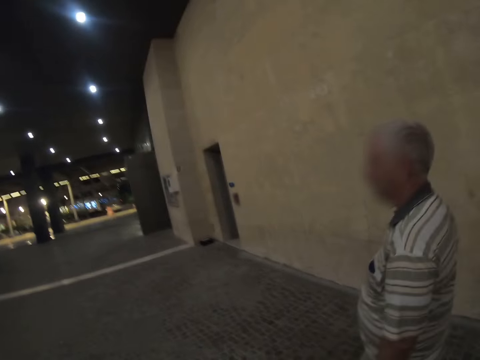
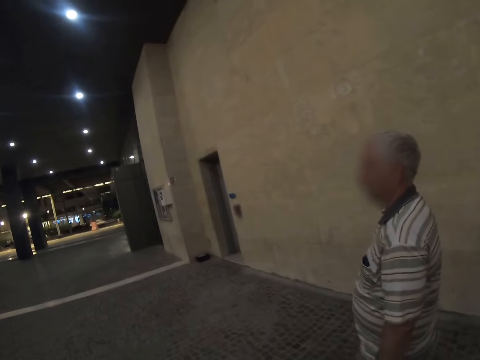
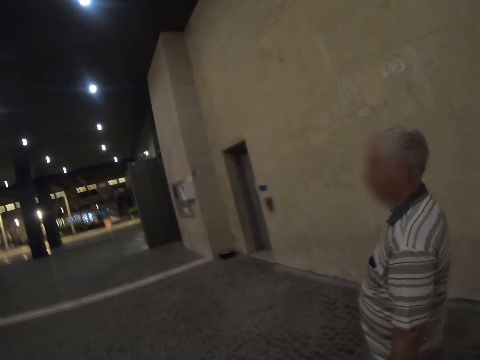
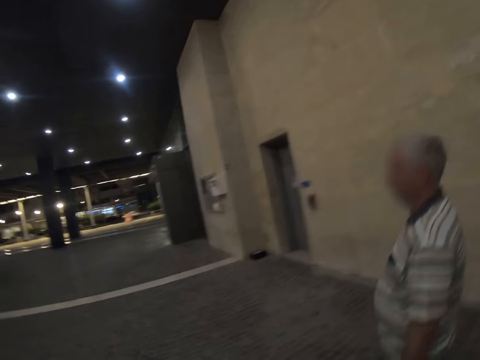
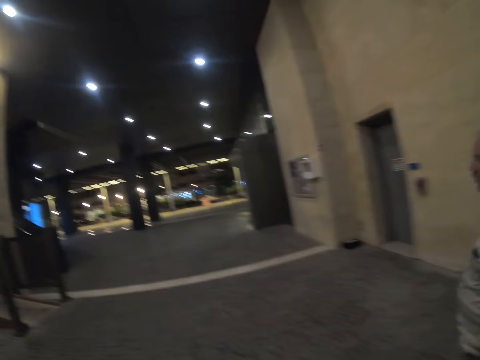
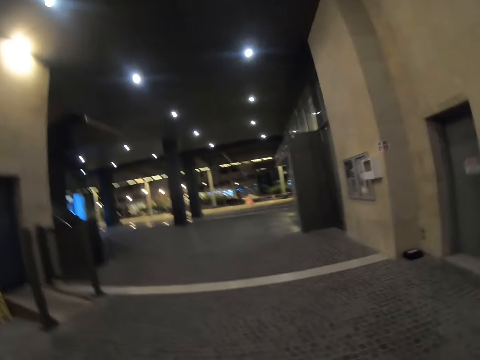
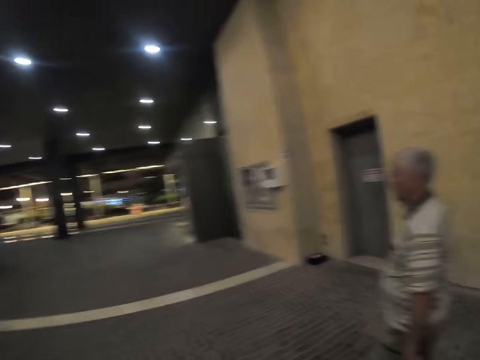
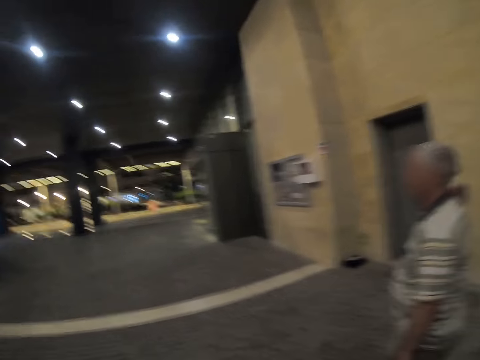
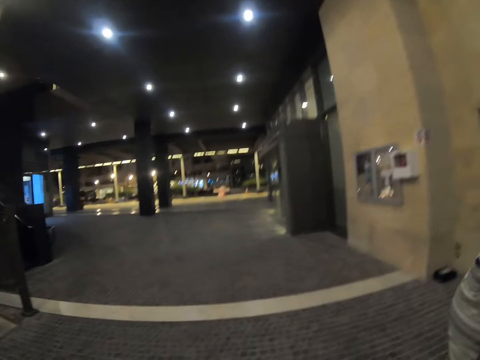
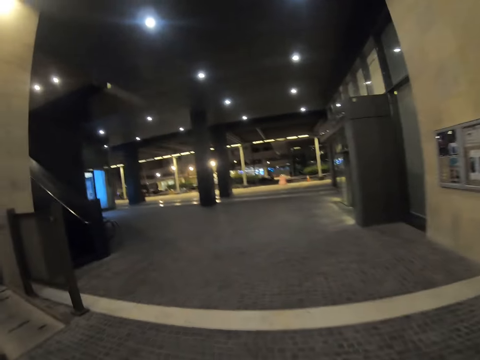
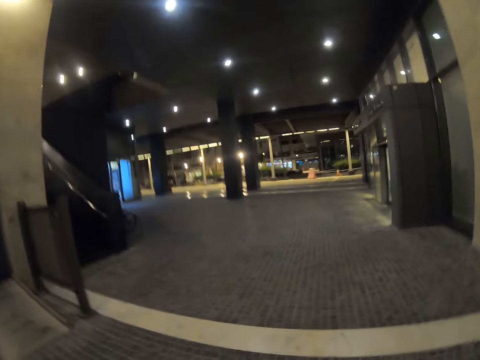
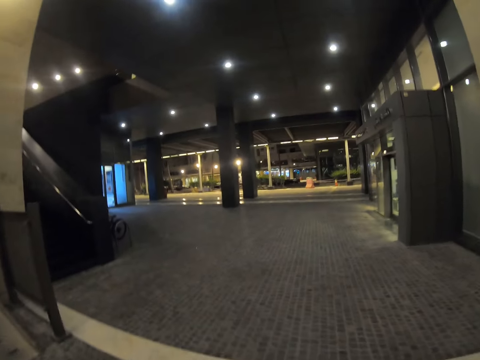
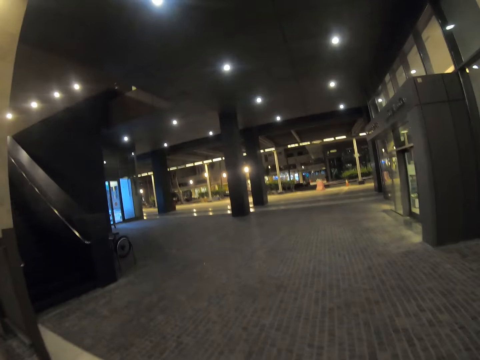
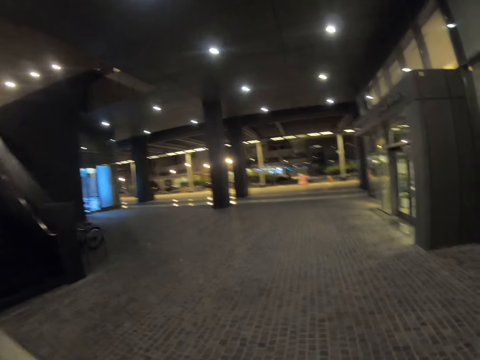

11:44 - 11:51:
The camera wearer walks outside the building.

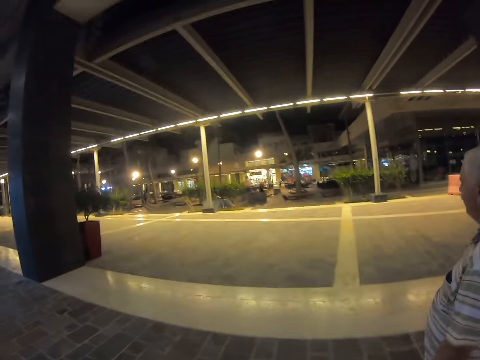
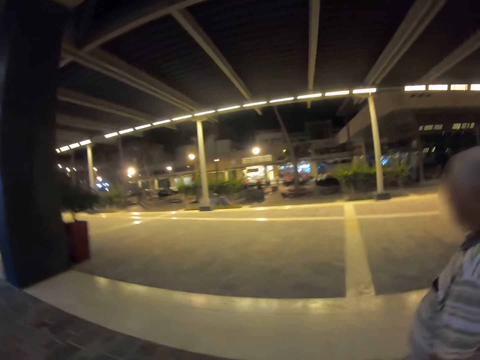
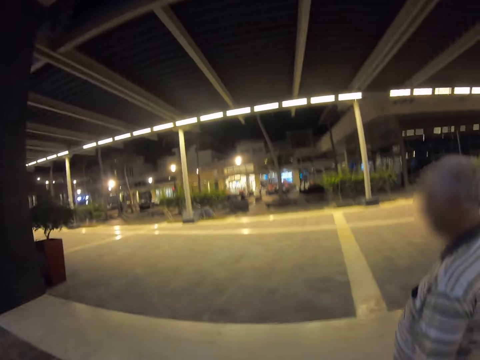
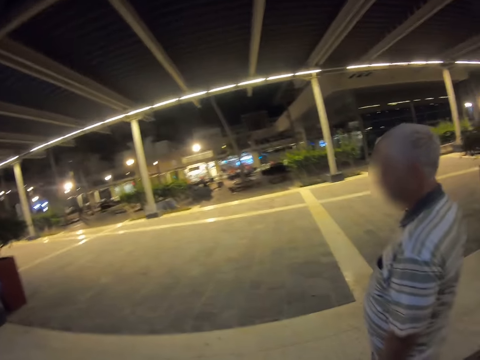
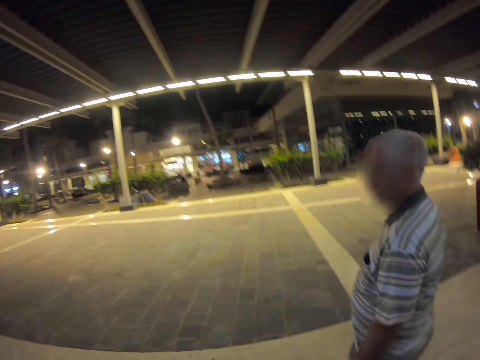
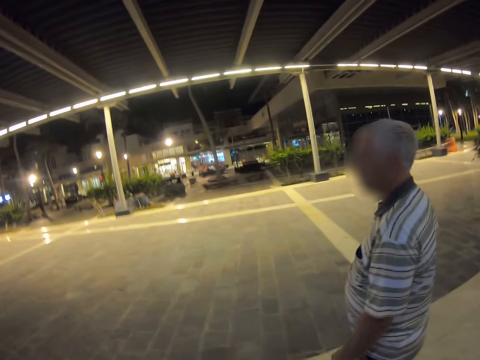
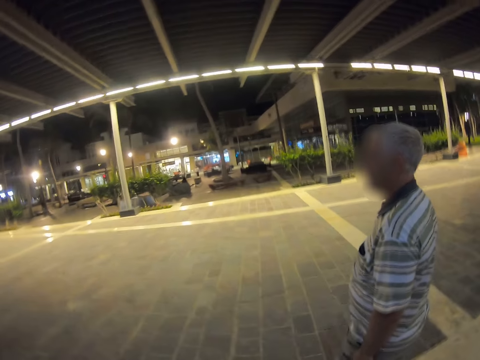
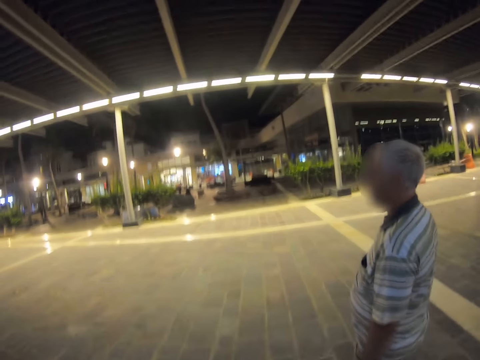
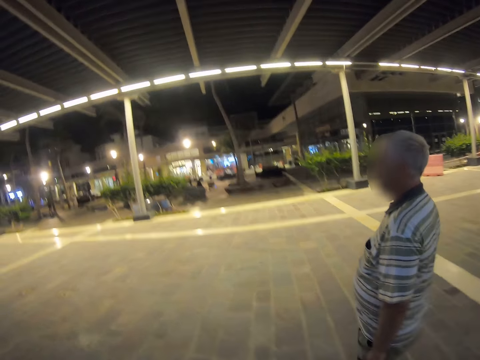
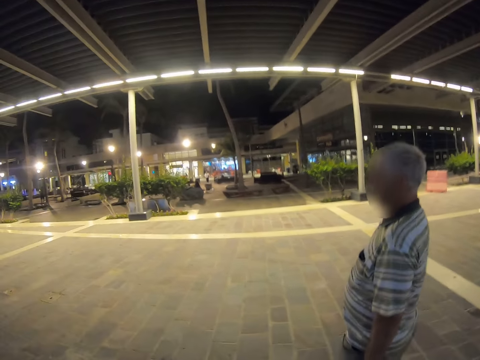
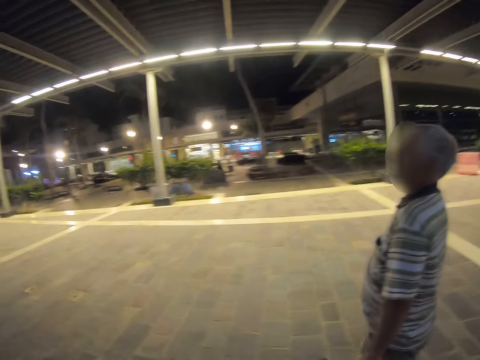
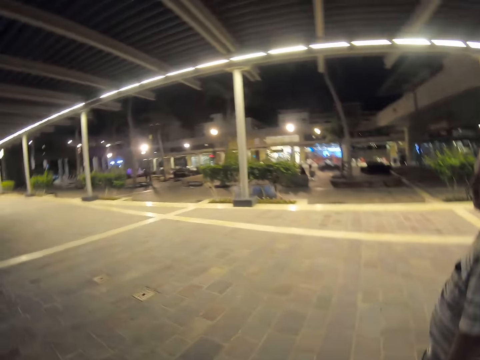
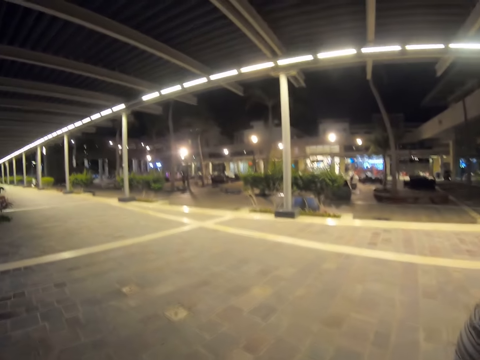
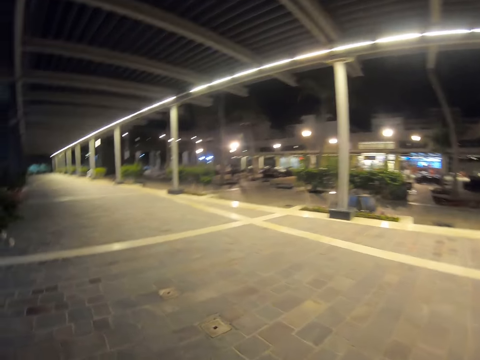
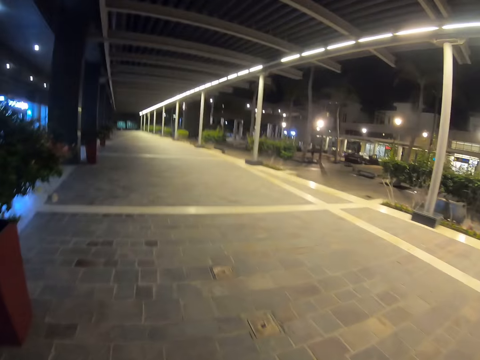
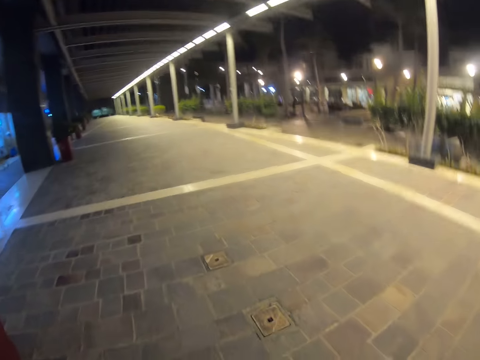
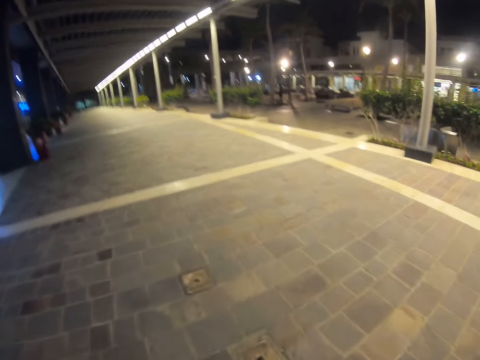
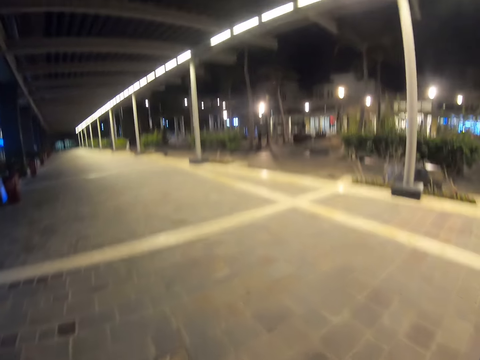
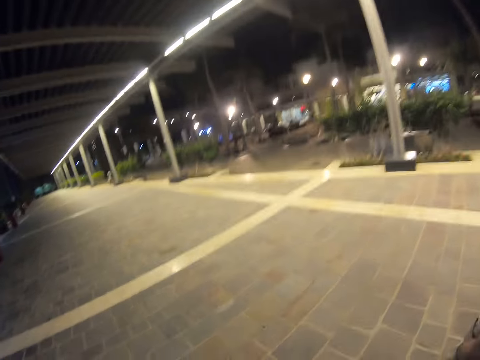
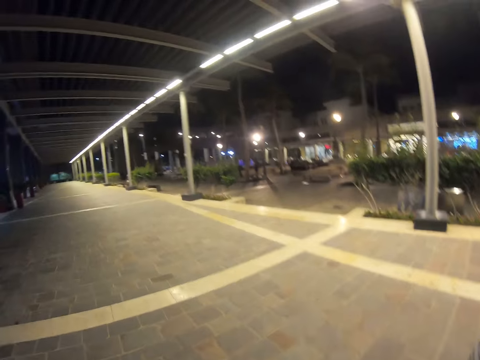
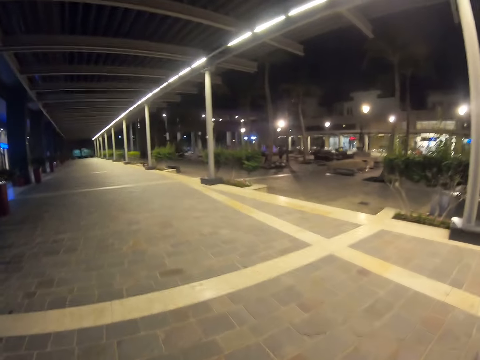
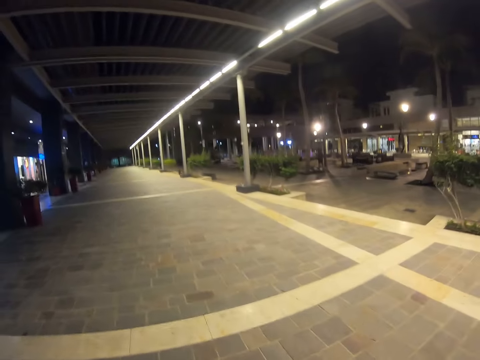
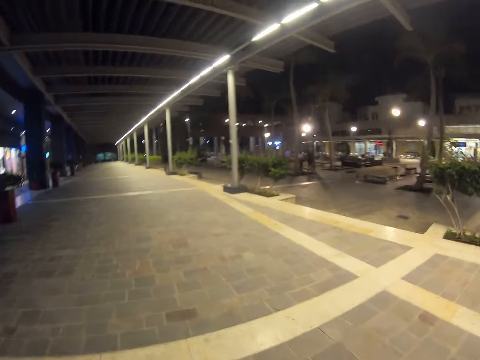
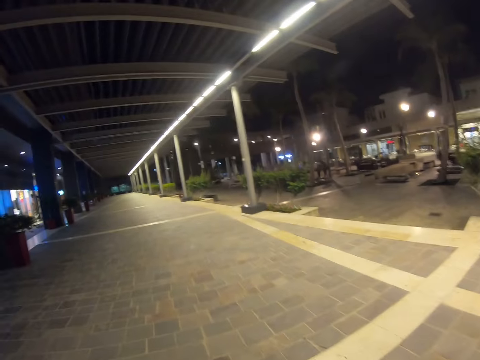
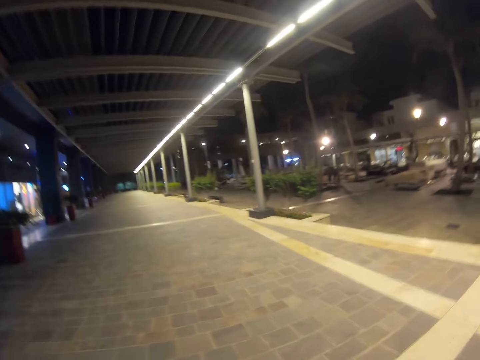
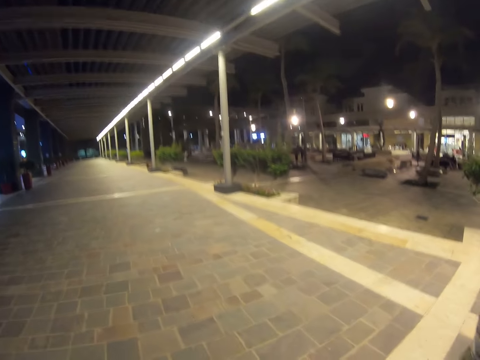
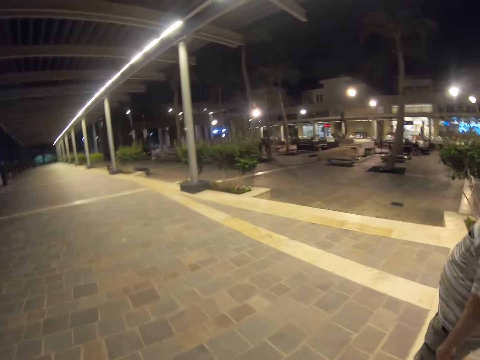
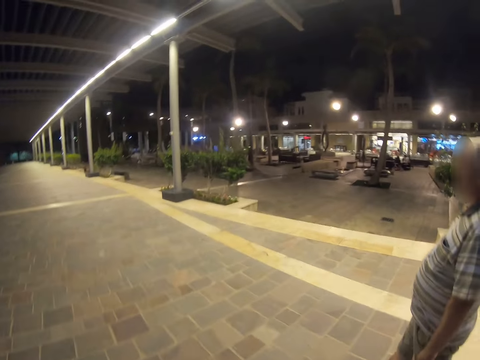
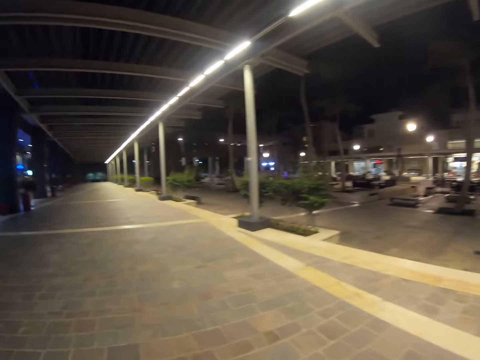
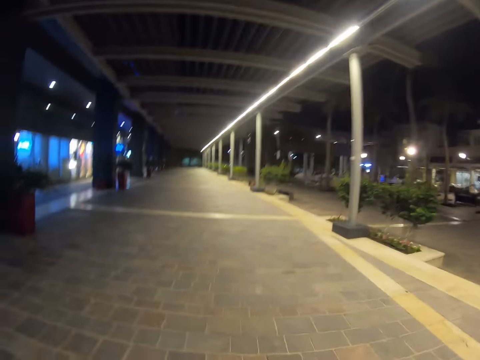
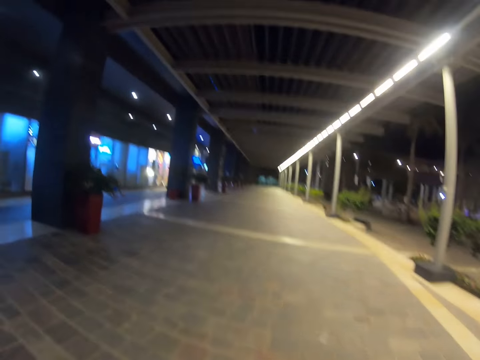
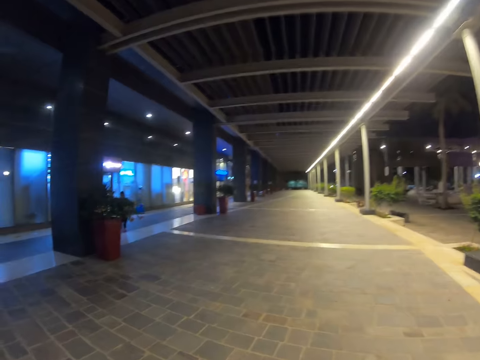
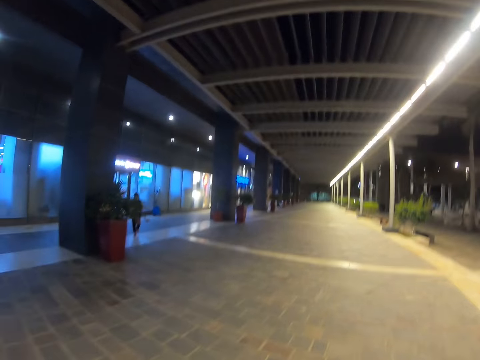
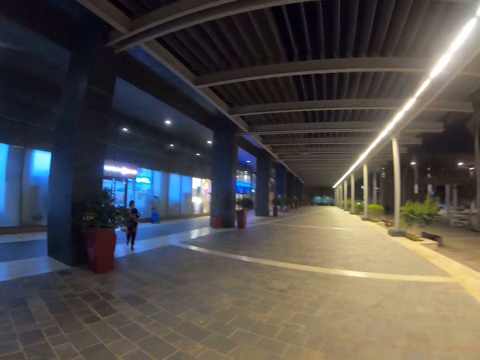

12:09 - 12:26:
The camera wearer walks across the mall. They walk across the pavement.

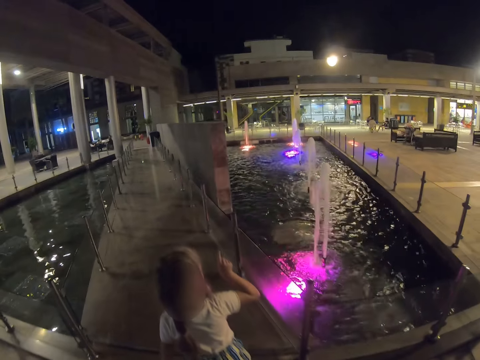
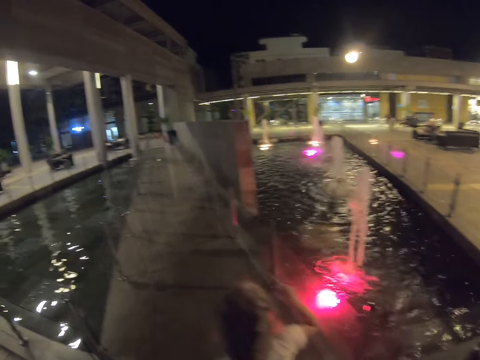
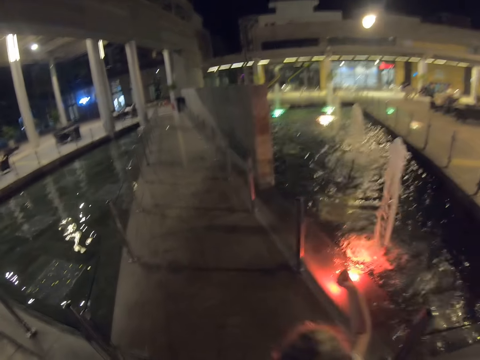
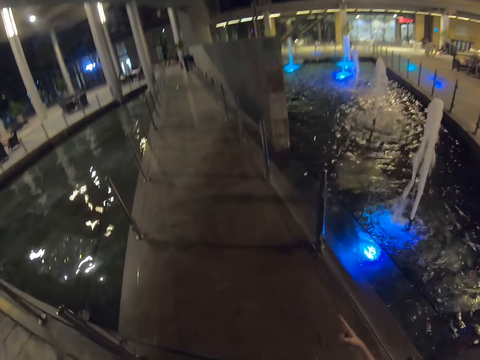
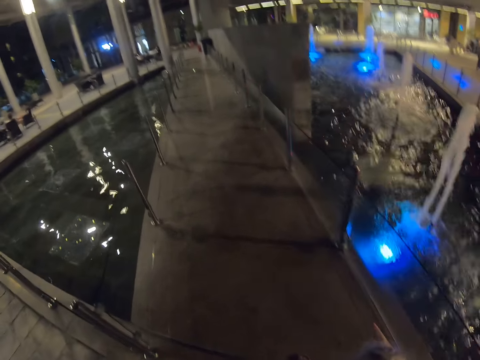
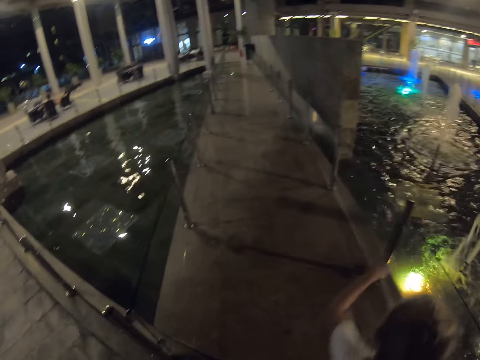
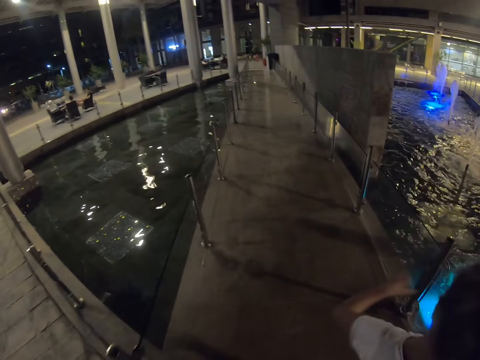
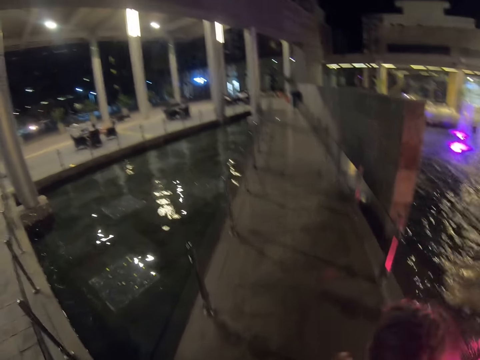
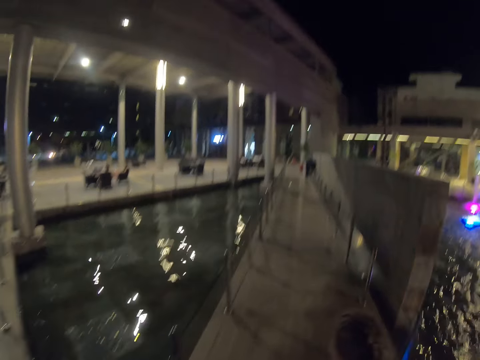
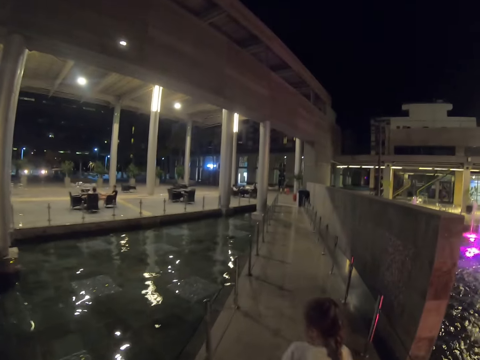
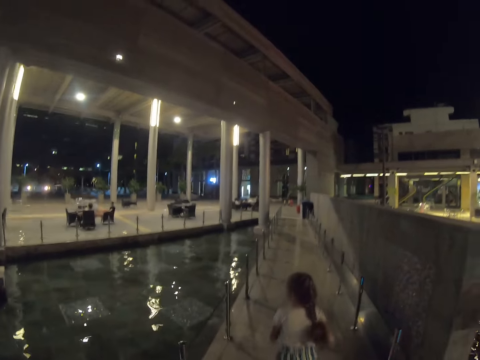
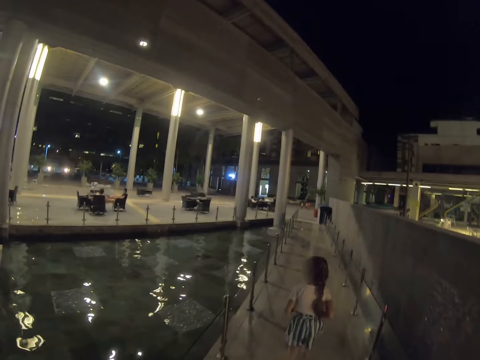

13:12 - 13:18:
Another person points at a water fountain.
